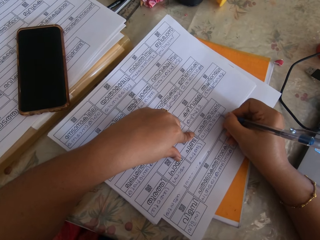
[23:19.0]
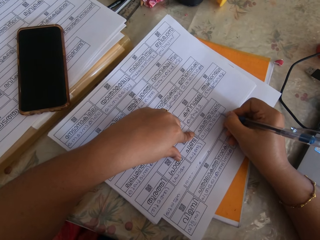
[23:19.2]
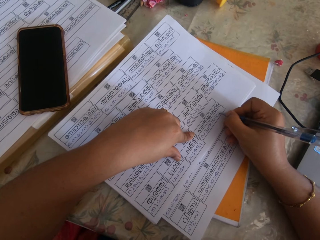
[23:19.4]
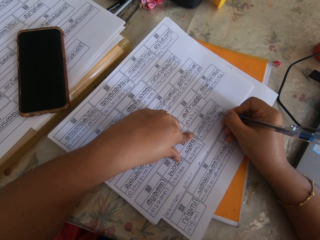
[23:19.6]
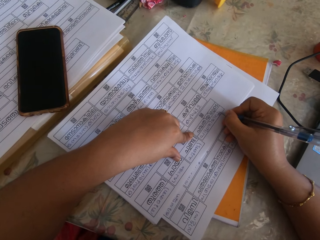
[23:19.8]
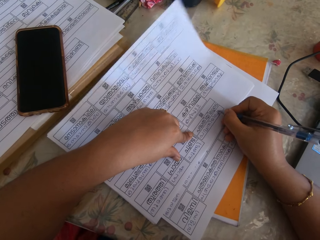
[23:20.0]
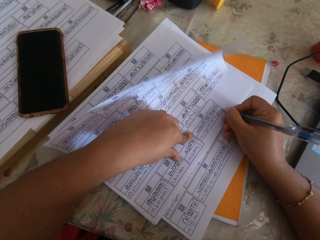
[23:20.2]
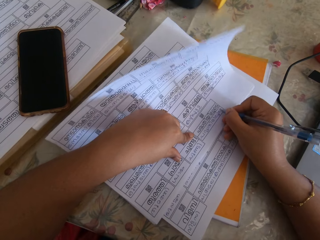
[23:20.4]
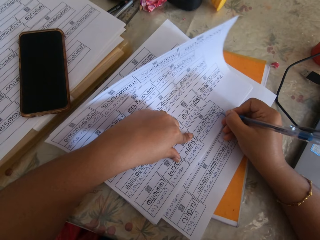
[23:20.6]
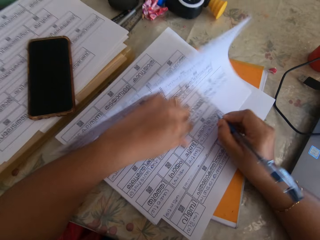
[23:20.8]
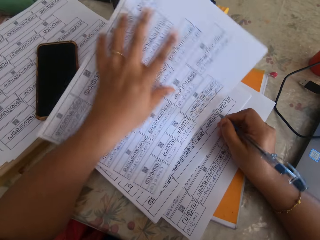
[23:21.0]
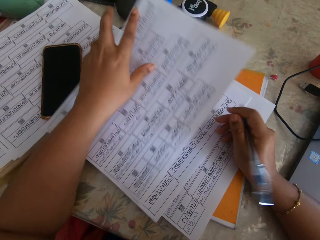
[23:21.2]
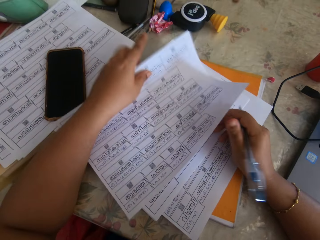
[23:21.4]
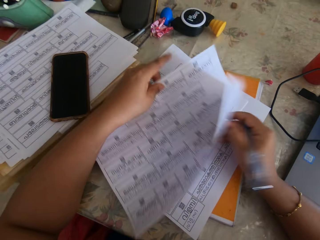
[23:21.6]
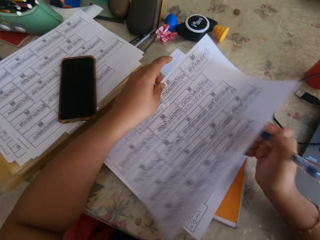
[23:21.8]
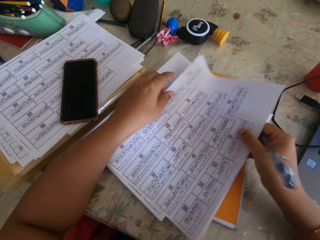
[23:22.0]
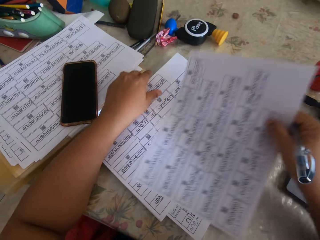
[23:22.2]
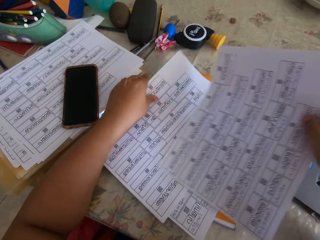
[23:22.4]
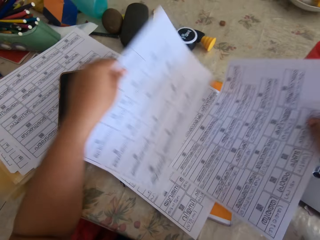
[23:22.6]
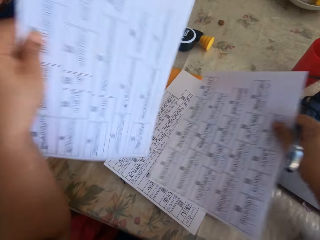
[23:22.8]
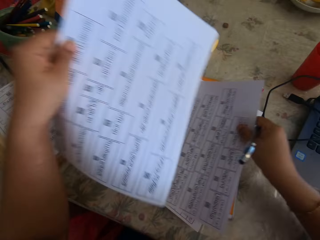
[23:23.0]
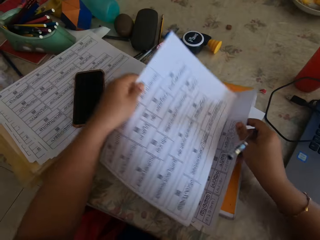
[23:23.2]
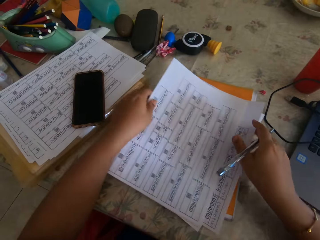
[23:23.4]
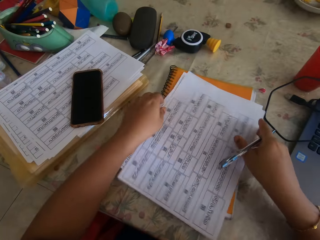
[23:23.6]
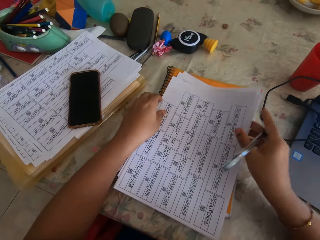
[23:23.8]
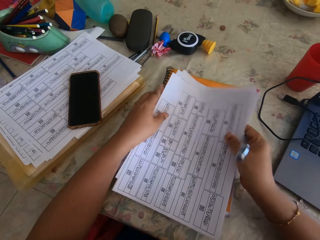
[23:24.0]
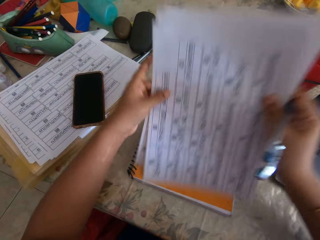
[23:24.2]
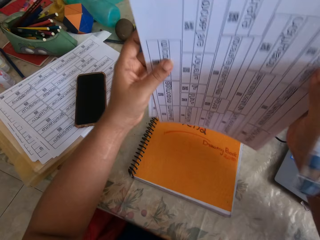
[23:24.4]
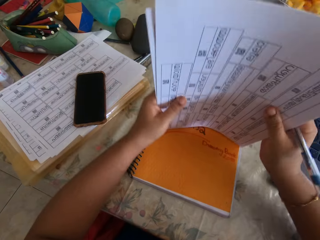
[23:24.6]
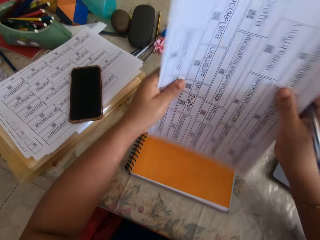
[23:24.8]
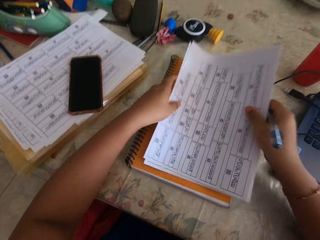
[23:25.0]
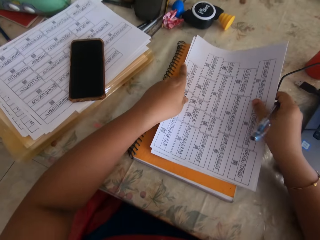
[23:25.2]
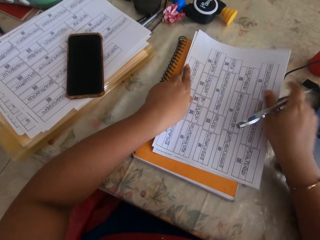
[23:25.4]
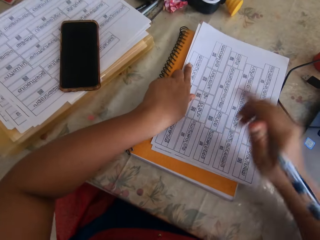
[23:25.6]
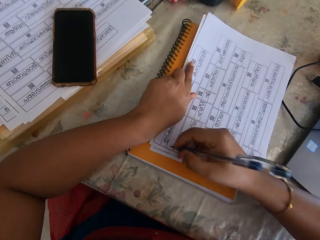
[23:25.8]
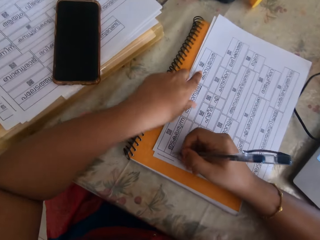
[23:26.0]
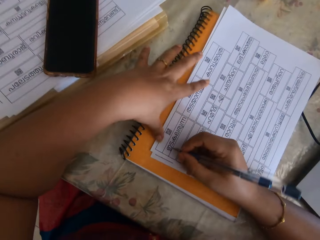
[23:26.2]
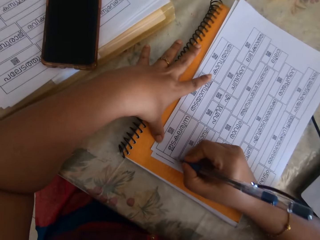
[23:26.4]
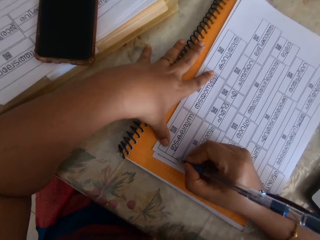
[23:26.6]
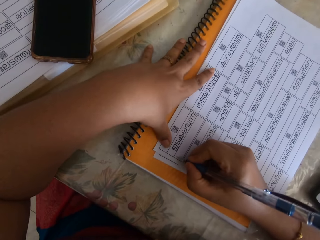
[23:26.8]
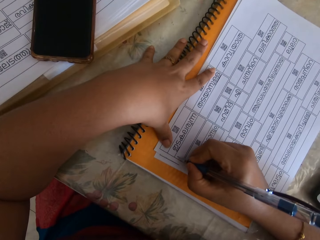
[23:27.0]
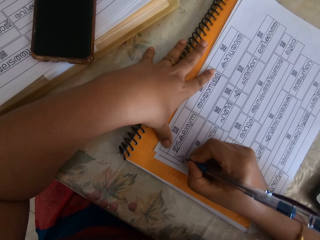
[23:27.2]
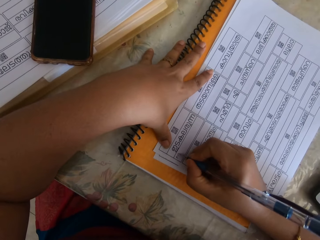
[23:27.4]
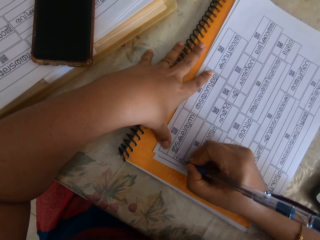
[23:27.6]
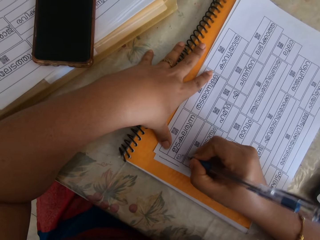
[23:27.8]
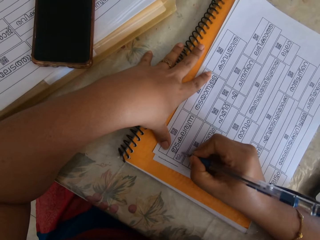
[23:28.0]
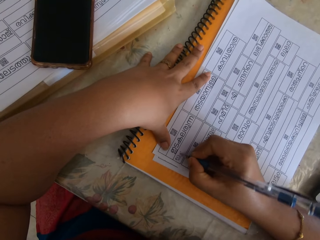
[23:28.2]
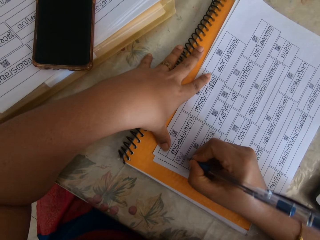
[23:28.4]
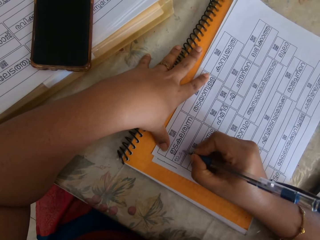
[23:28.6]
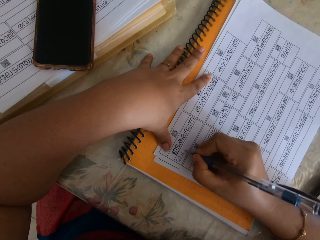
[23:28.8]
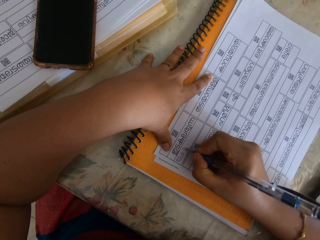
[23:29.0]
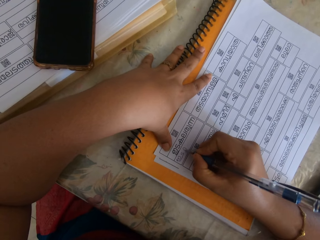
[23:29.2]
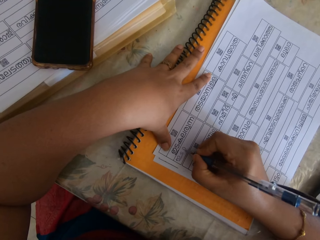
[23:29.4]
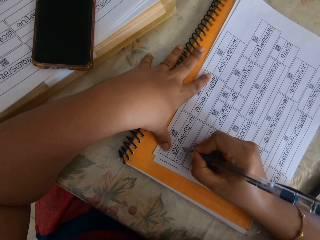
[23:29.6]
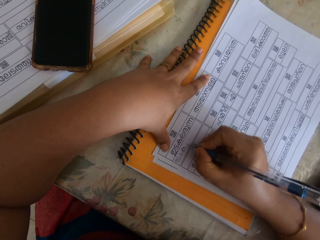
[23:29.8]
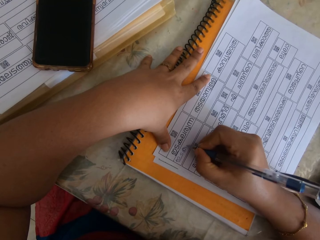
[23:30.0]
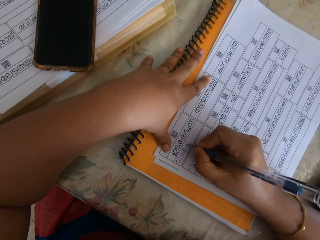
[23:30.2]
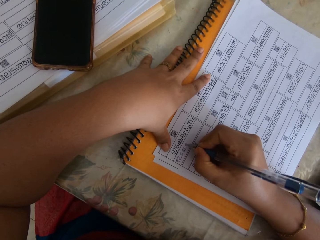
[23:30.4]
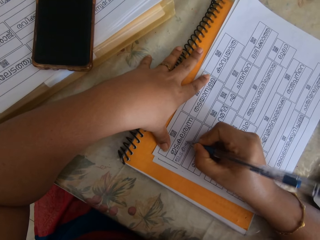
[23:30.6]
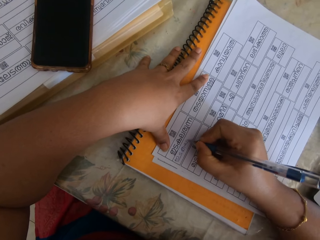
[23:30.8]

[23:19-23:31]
The camera wearer shuffles the papers with her hands. She picks the papers from the table with her hands. She aligns the sheets of paper on the table. She hits the papers in her hands on the table. She places the papers in her hands on the table. She writes on a paper on the papers with the pen in her right hand.

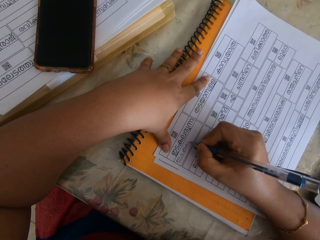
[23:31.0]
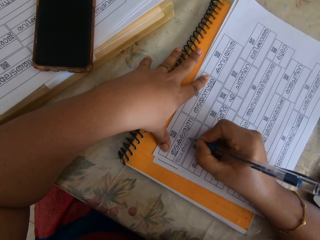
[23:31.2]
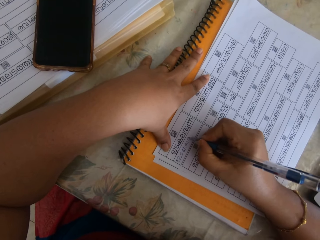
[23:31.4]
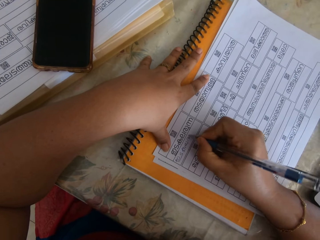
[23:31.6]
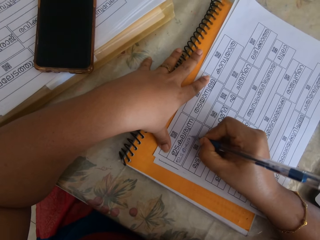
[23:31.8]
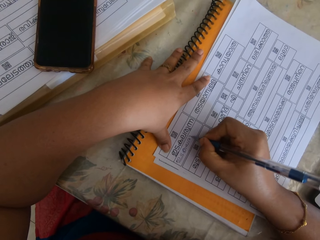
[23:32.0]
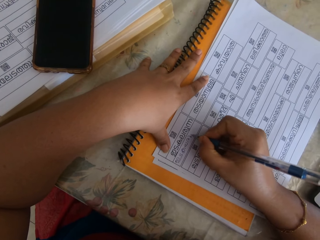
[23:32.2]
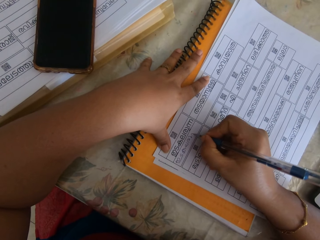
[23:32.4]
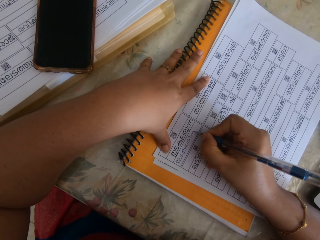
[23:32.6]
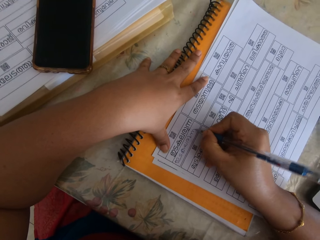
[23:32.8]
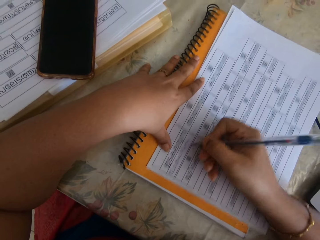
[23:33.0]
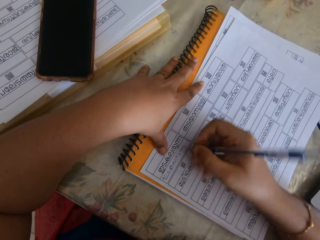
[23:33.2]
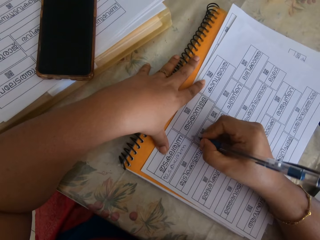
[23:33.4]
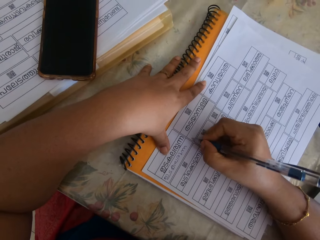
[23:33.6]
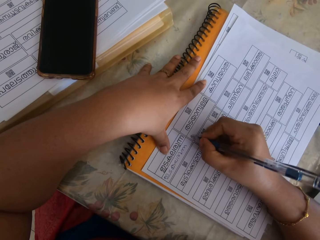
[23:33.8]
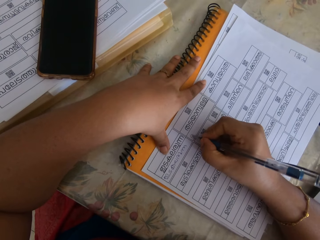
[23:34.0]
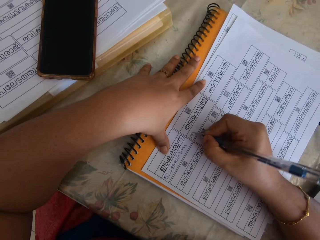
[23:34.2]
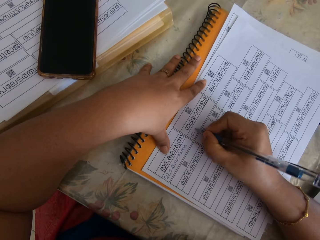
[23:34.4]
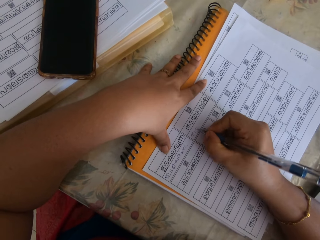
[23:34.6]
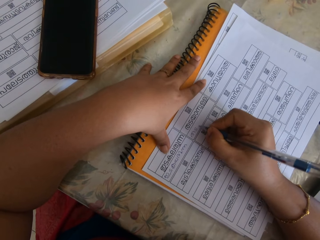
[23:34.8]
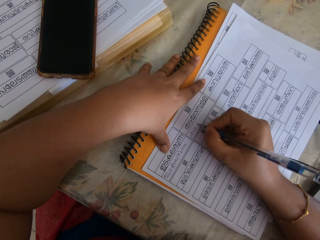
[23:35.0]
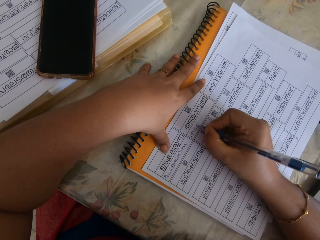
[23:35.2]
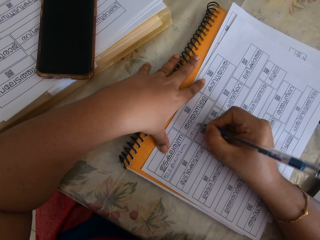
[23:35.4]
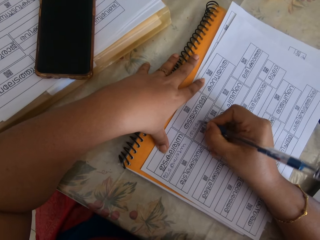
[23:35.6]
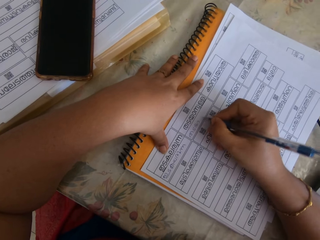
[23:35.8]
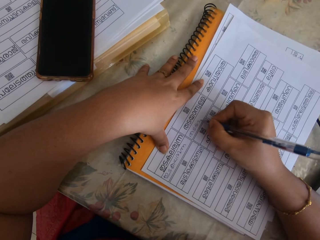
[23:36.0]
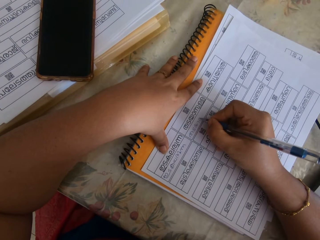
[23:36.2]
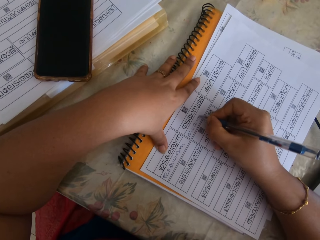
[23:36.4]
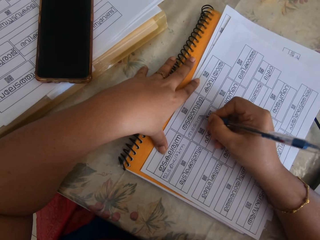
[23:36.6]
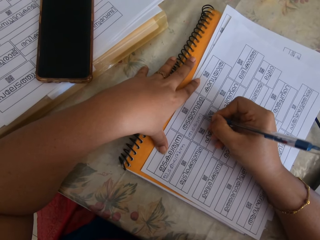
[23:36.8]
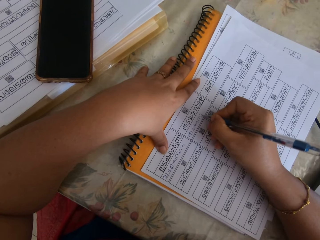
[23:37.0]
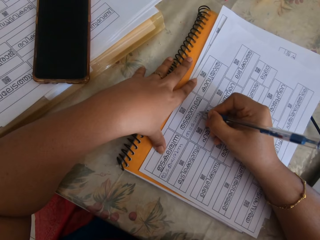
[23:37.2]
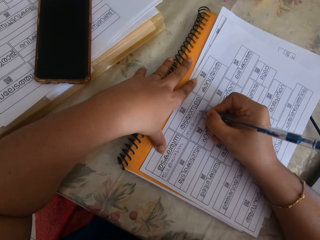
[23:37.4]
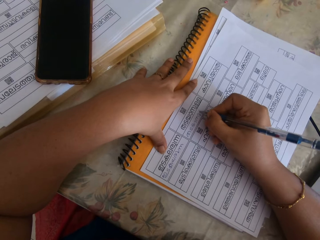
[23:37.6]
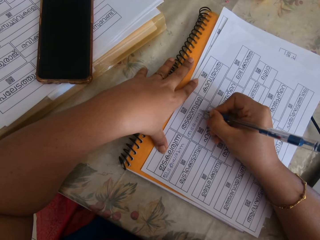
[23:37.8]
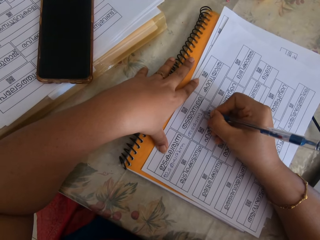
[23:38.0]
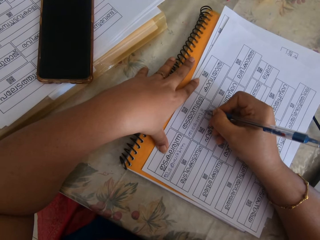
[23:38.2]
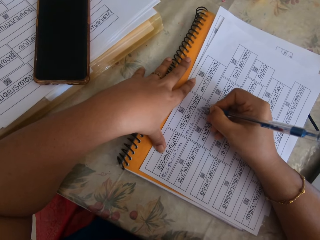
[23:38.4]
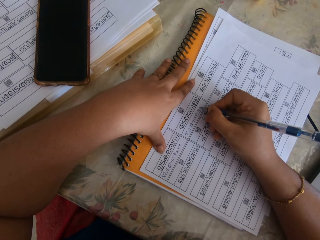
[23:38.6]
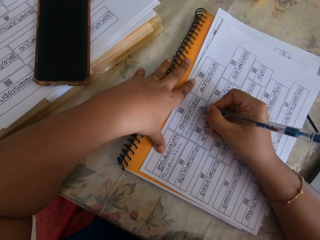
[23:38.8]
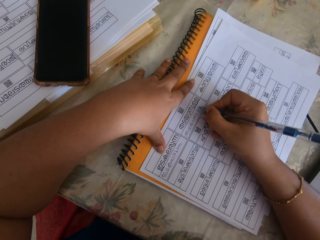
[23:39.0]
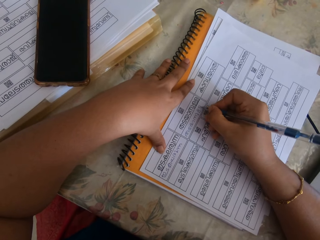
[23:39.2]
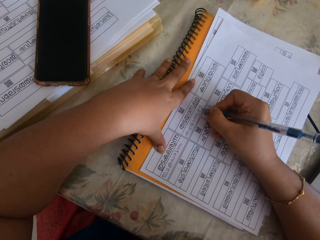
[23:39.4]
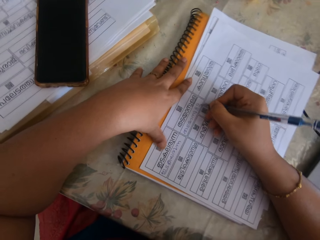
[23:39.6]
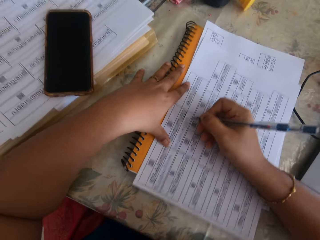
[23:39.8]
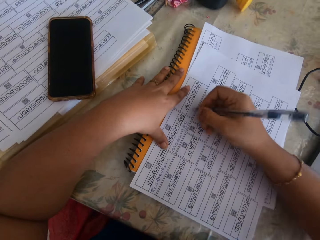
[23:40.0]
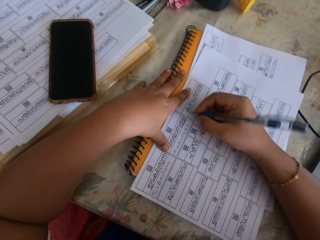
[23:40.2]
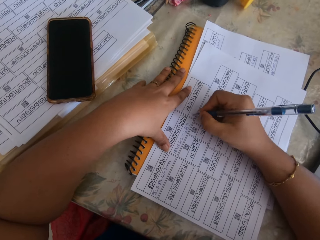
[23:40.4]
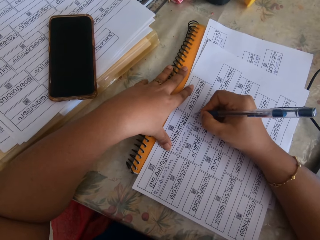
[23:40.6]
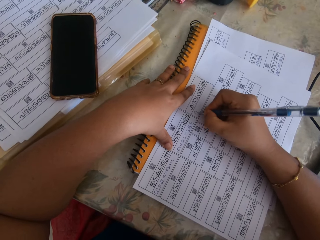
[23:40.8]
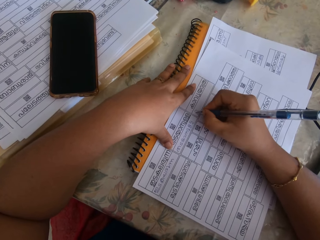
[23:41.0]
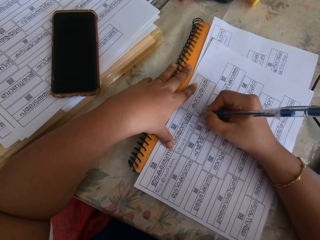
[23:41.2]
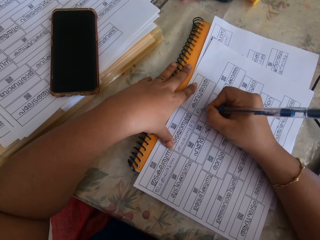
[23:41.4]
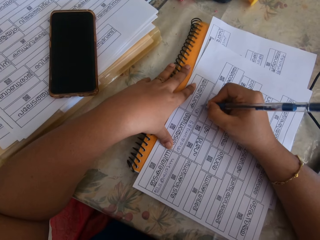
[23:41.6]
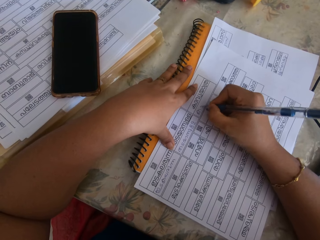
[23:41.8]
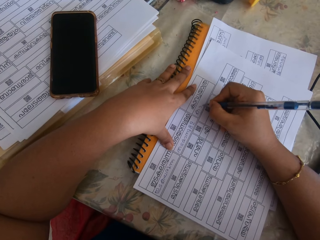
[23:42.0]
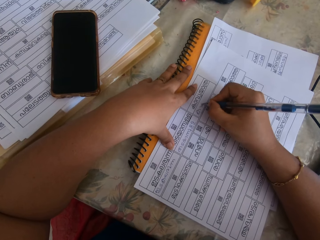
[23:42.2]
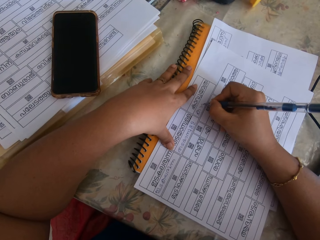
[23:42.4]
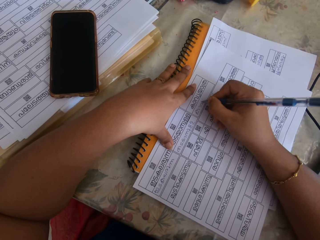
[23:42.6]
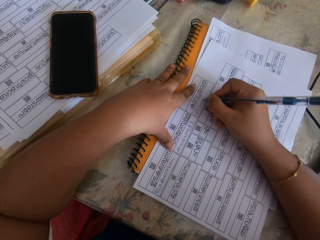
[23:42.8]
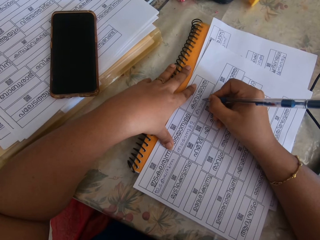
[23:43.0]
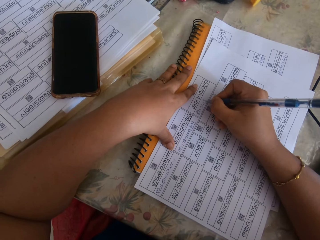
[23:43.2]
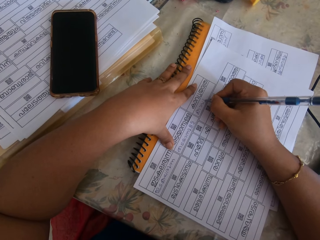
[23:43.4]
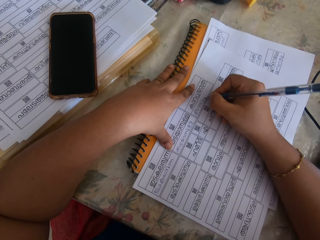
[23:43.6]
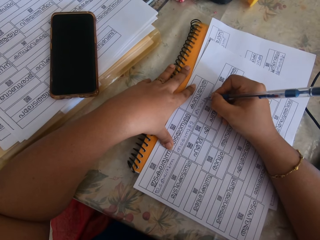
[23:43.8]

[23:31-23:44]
The camera wearer adjusts the sheet of paper.
